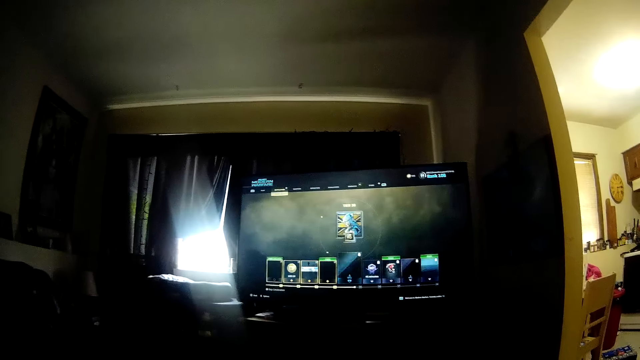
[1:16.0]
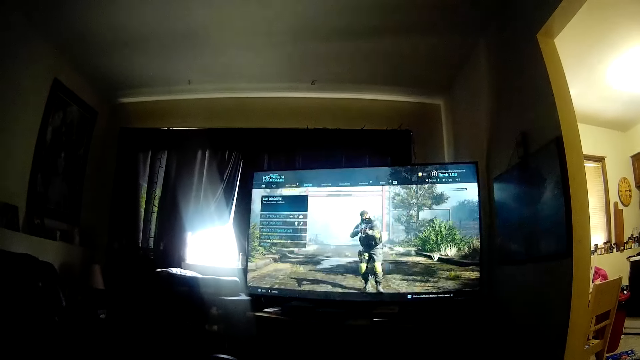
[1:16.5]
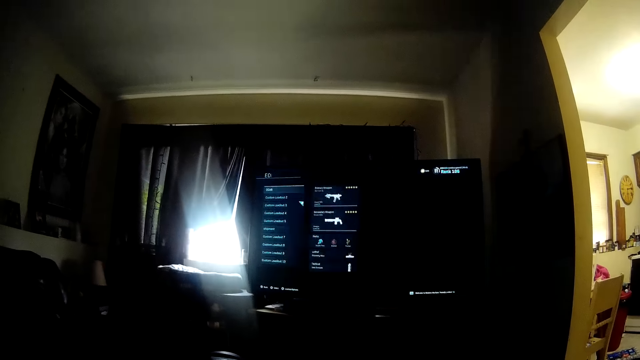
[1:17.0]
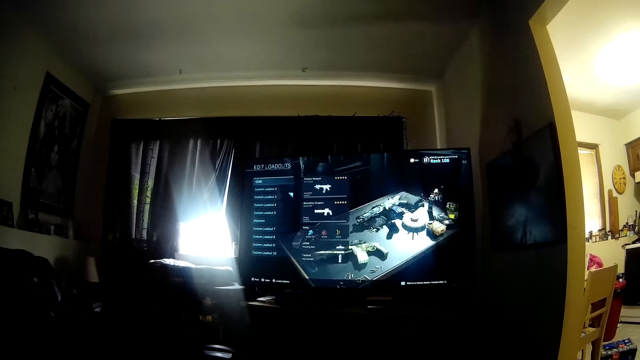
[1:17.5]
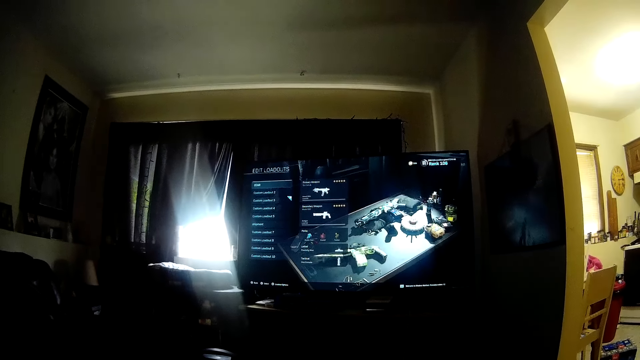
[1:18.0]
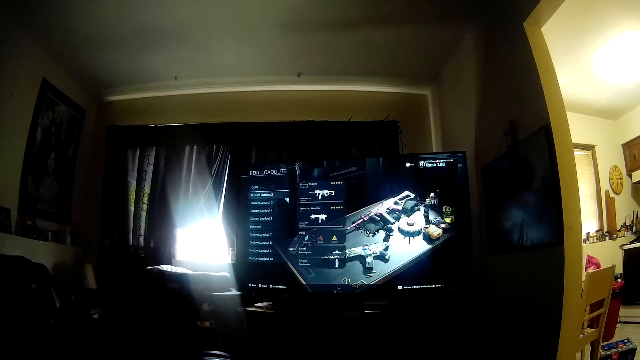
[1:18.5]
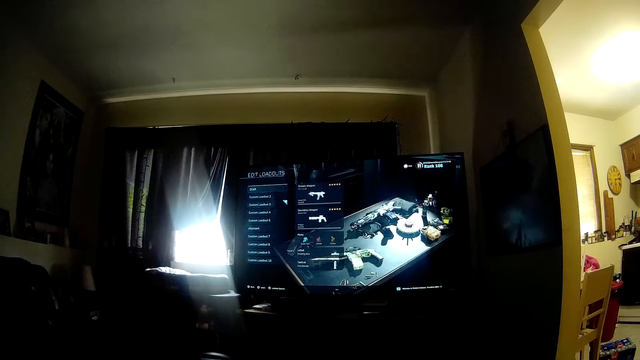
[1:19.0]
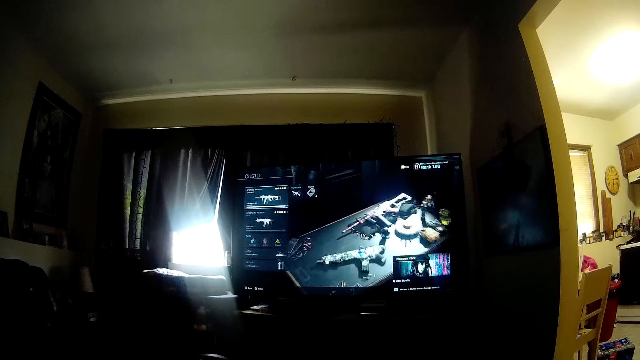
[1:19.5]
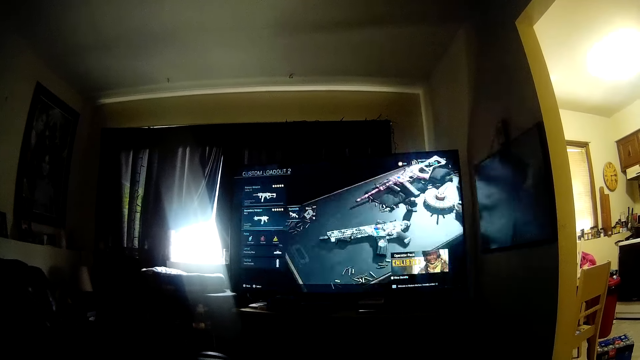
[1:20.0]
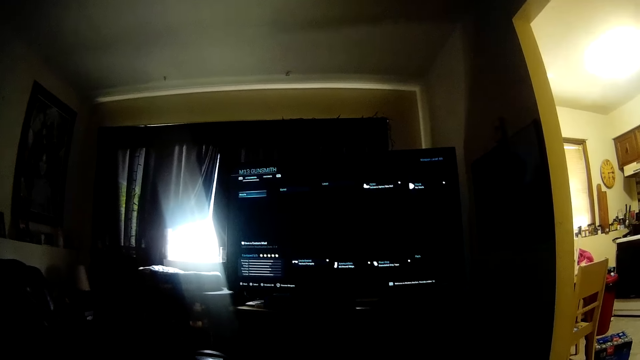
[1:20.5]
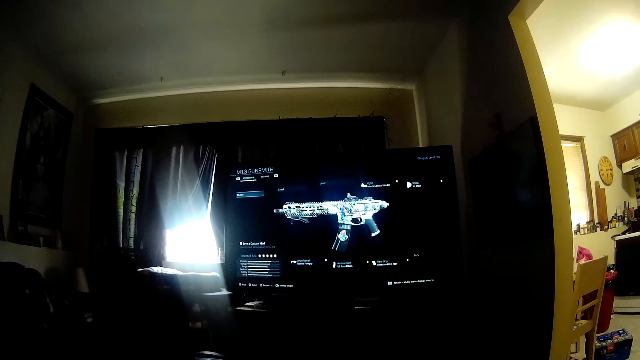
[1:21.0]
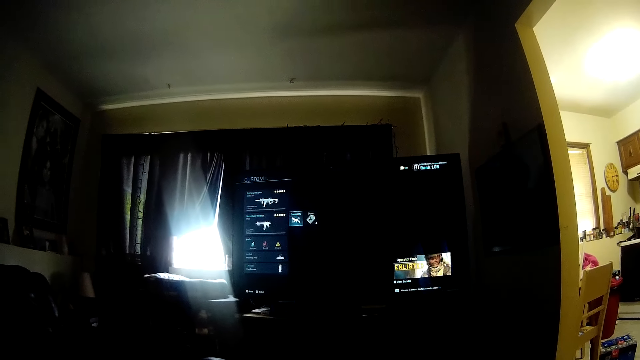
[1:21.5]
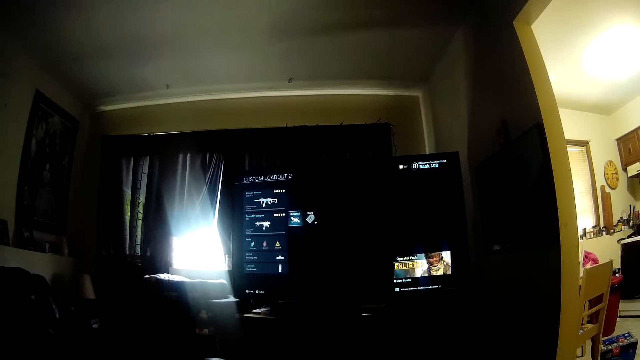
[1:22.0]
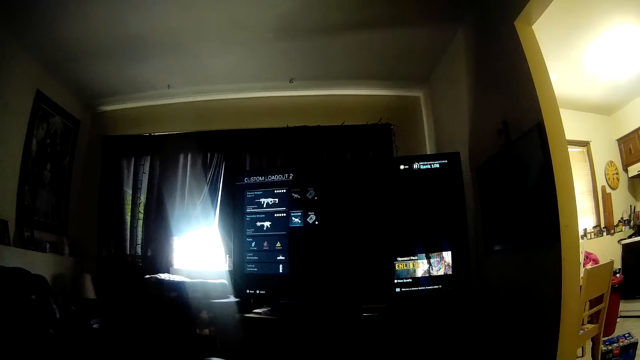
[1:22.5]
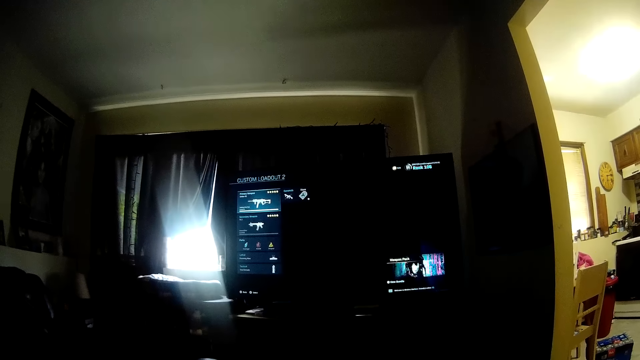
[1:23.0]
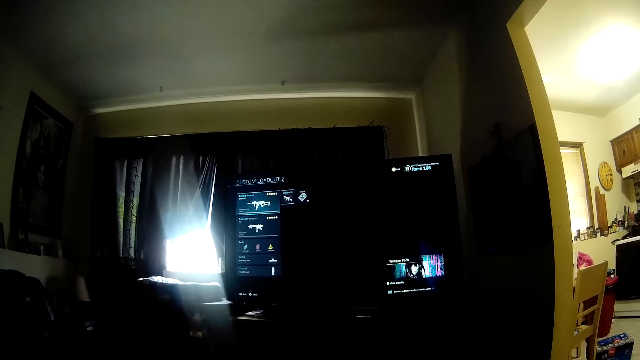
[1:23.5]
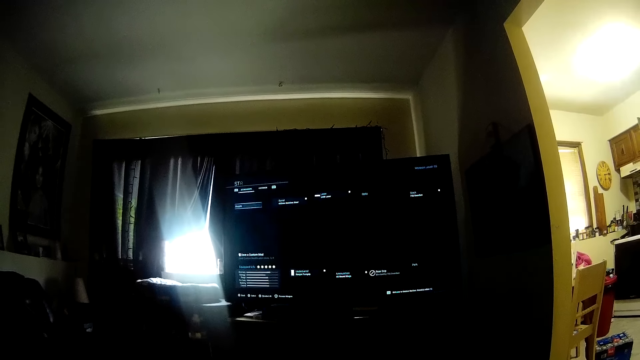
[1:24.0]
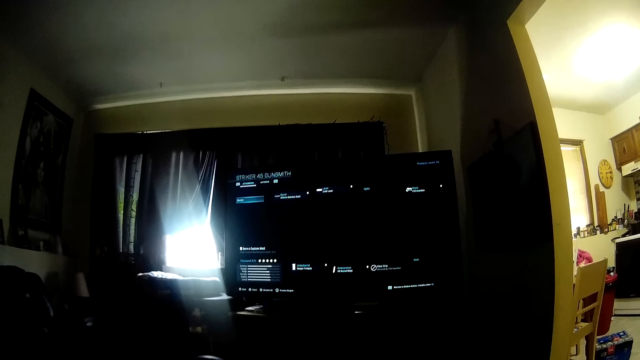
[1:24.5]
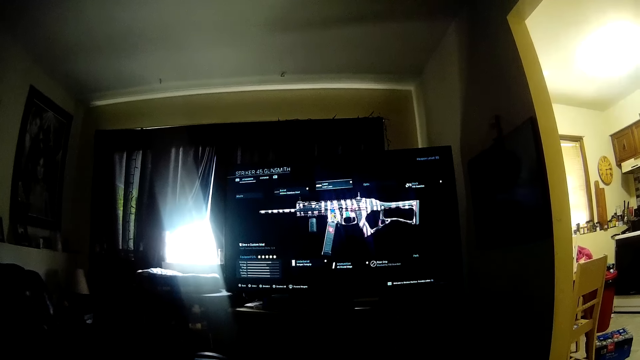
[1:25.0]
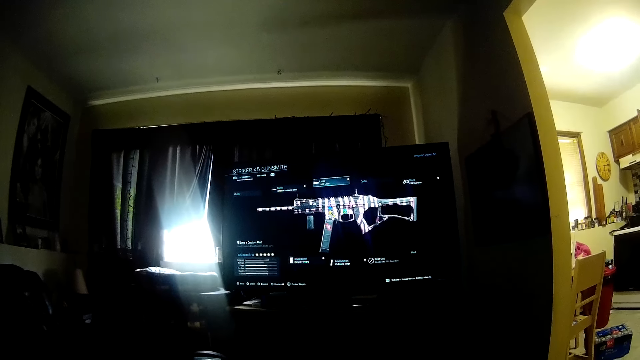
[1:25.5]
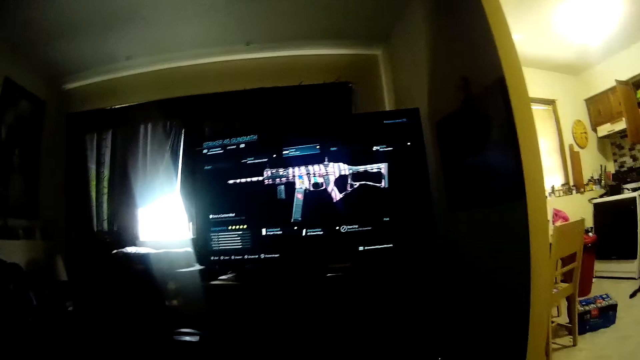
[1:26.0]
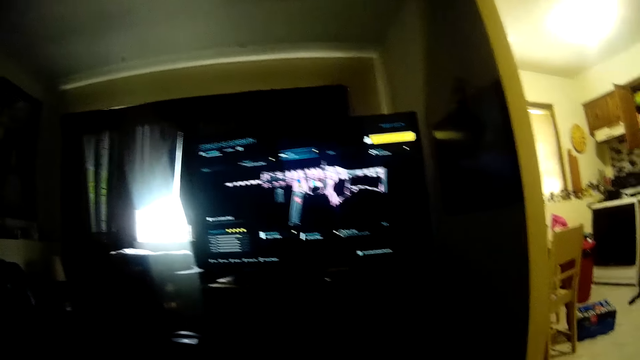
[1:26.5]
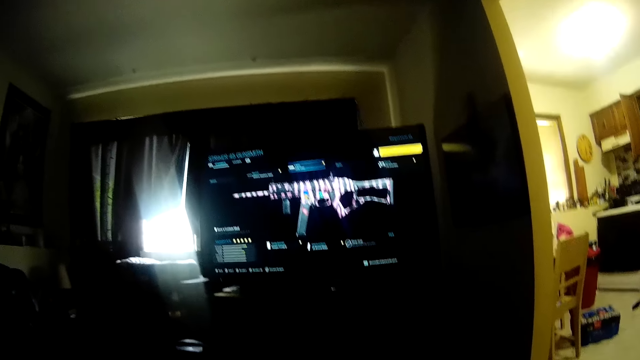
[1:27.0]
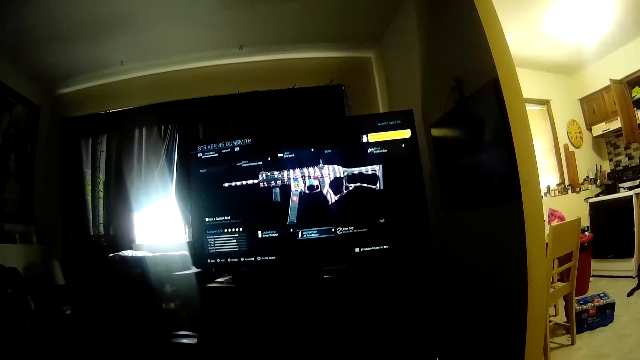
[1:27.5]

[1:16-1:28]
The camera wearer plays the game.

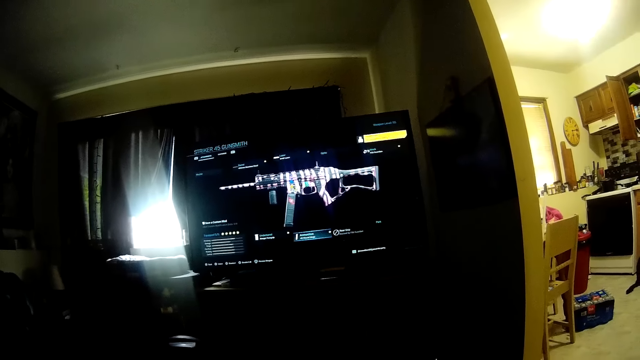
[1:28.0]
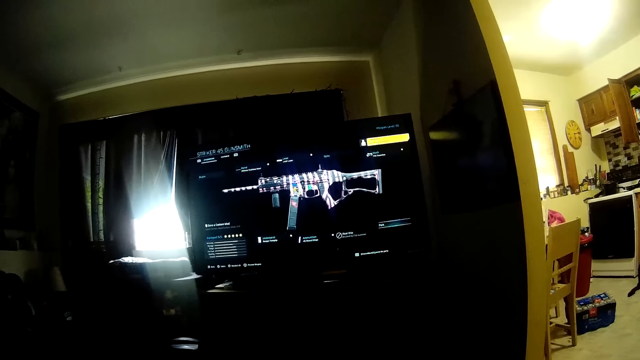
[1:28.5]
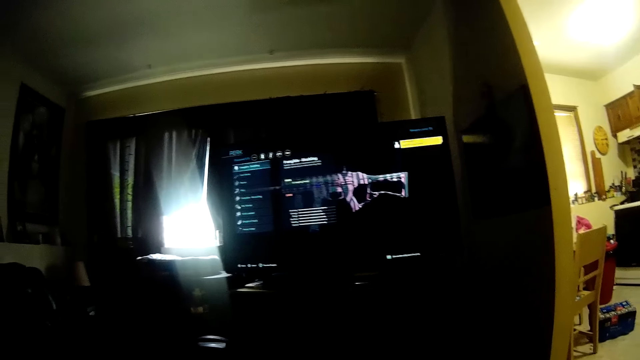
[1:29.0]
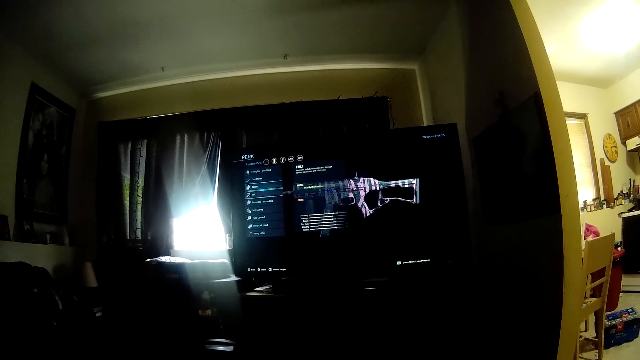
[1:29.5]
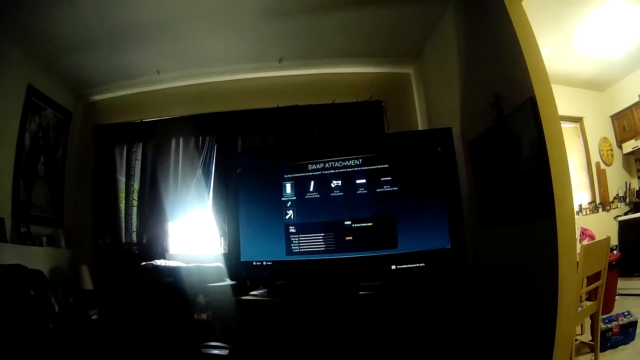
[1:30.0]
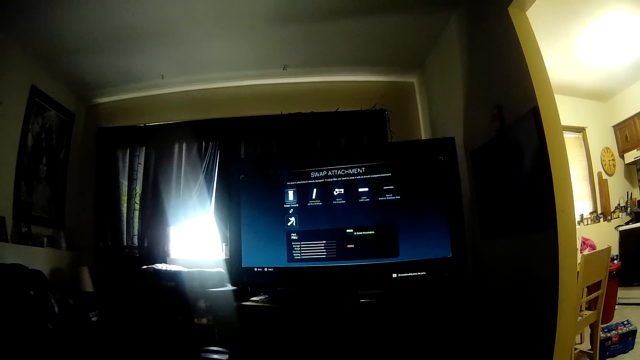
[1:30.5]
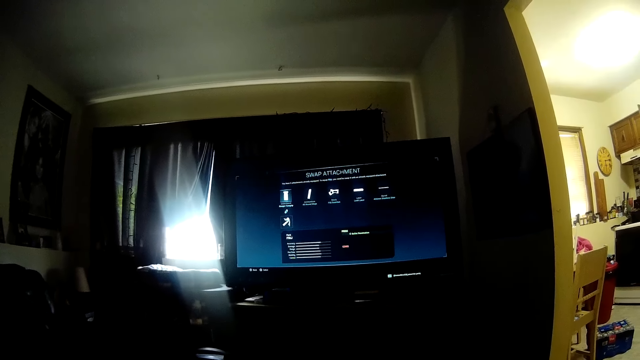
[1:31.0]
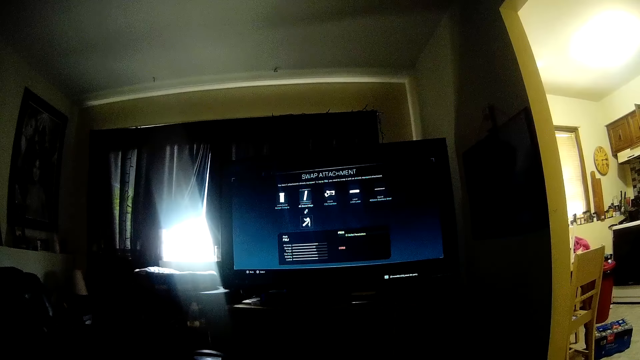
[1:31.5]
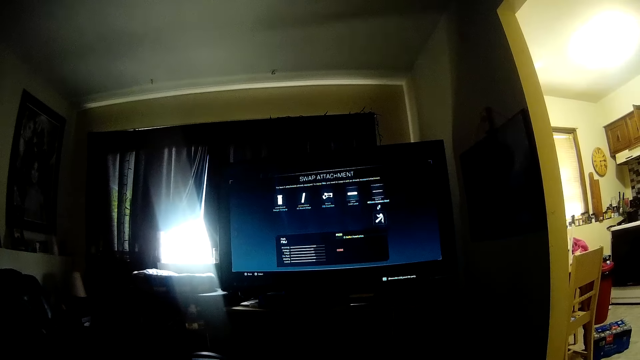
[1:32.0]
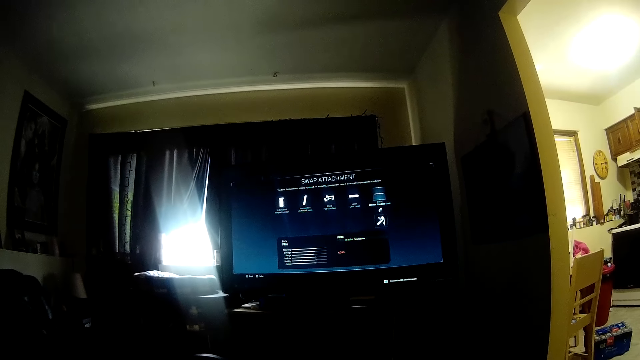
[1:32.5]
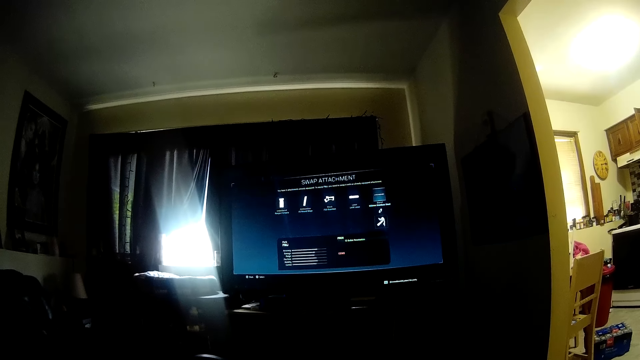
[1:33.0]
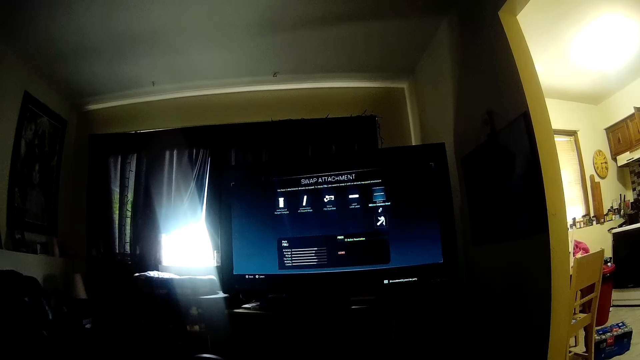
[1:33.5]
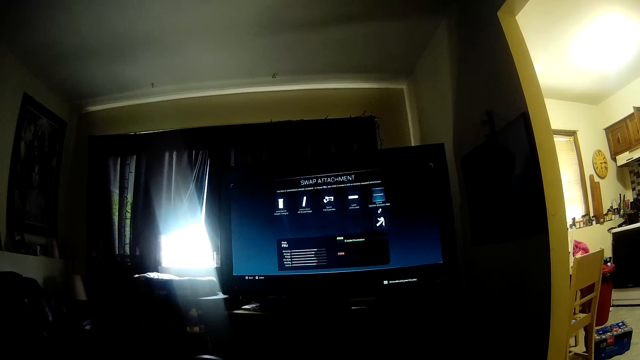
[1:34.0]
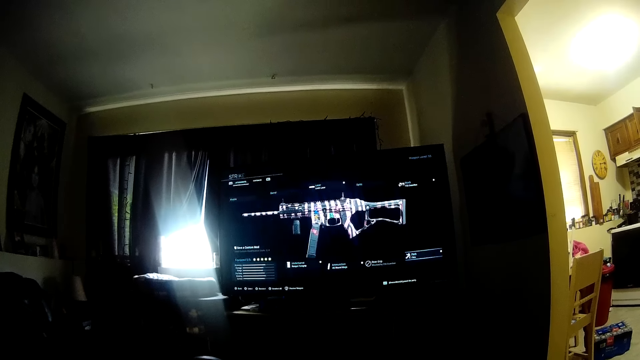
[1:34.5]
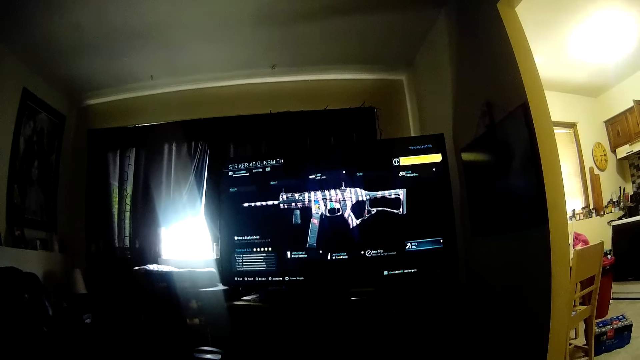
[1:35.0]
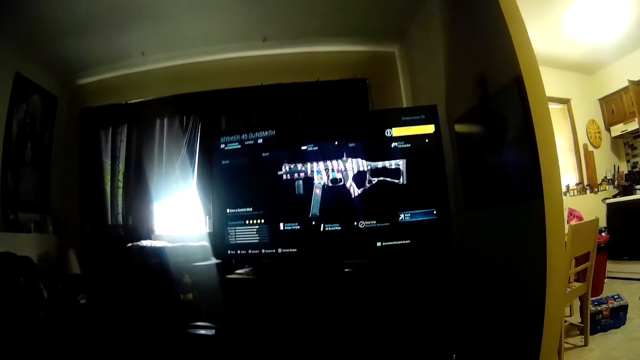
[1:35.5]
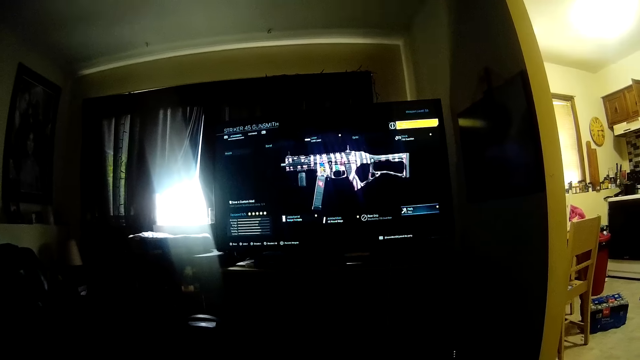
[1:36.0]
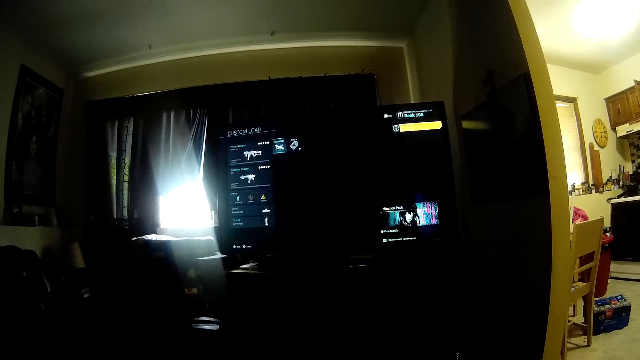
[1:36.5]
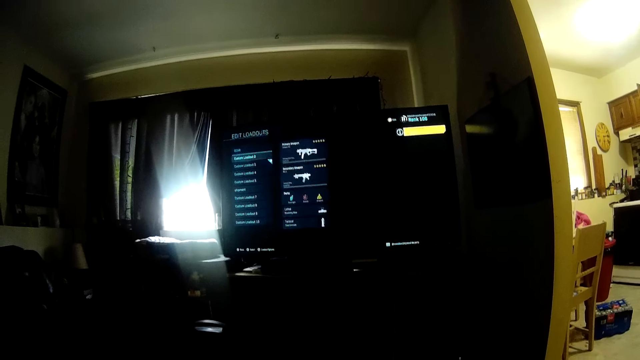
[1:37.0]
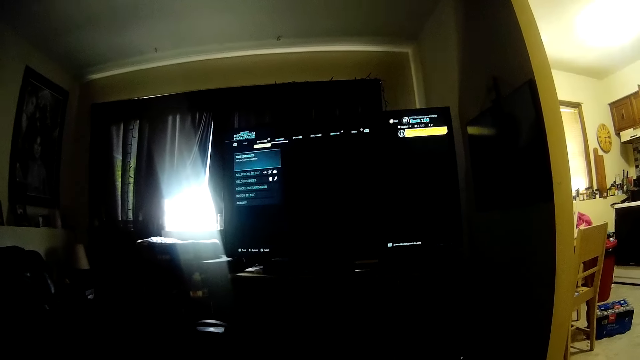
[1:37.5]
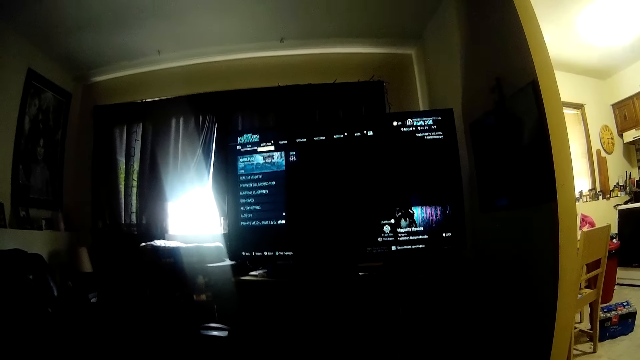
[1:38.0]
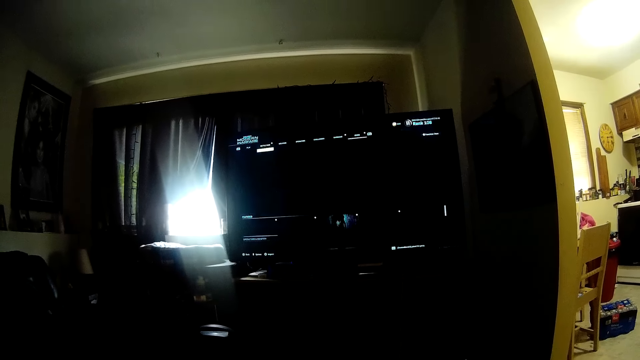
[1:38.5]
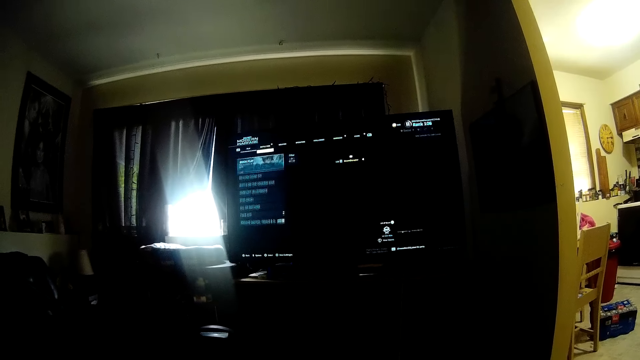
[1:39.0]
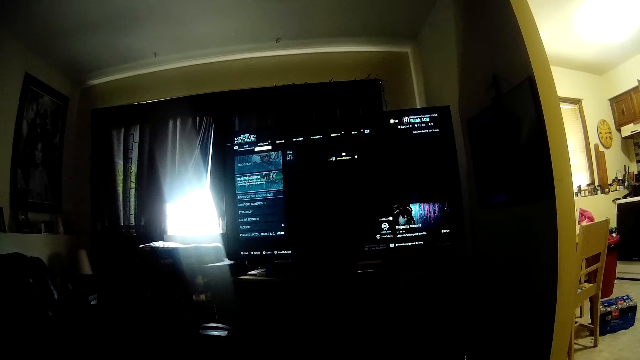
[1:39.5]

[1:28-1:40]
The camera wearer converses. They play the game. They converse. They play the game conversing.
